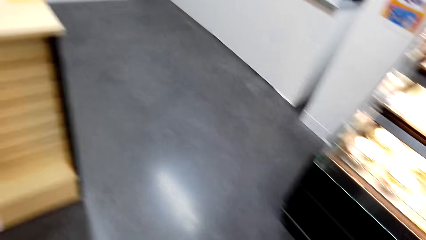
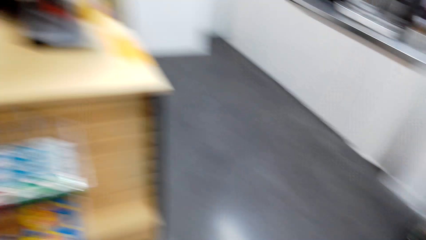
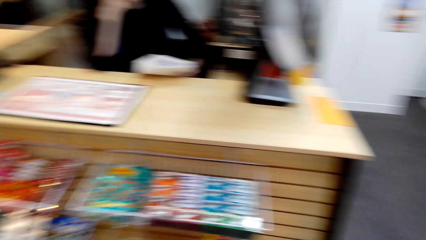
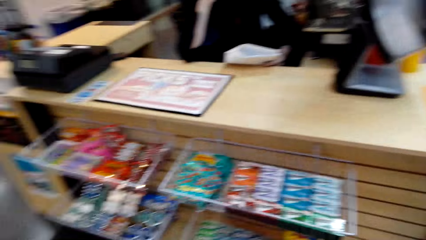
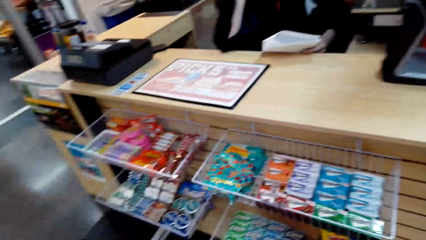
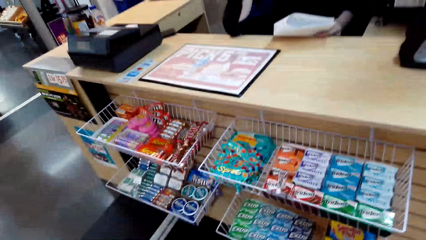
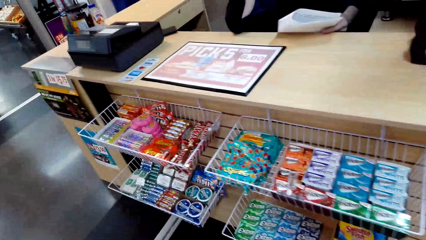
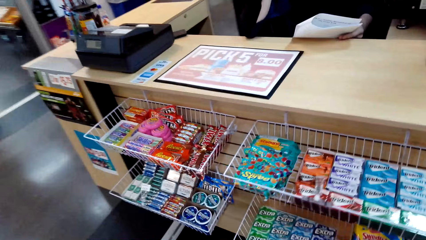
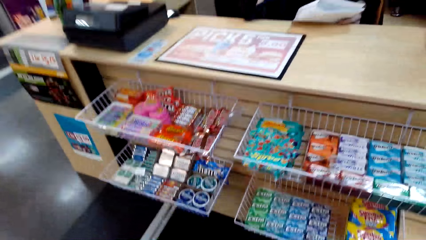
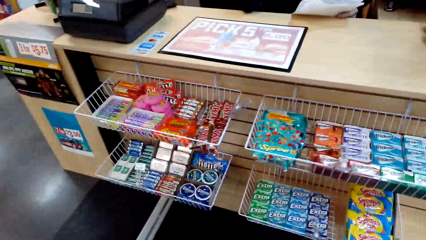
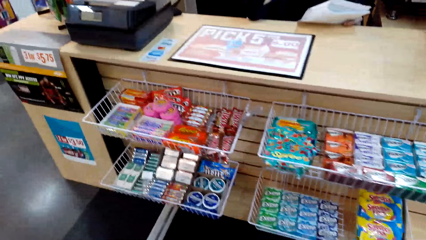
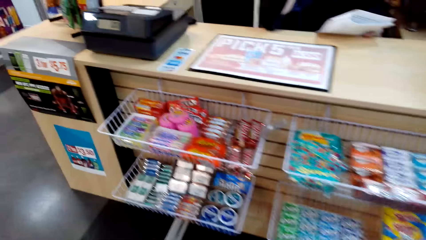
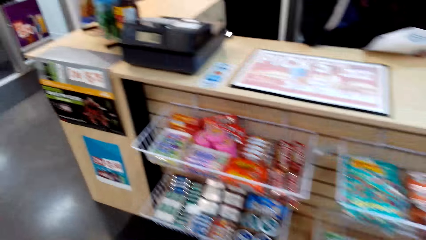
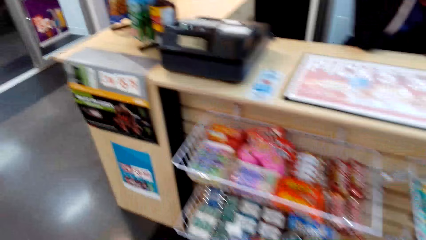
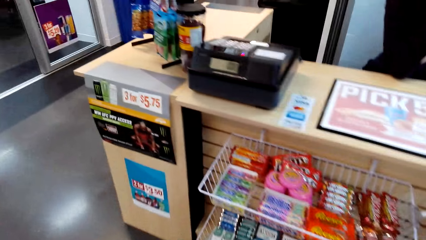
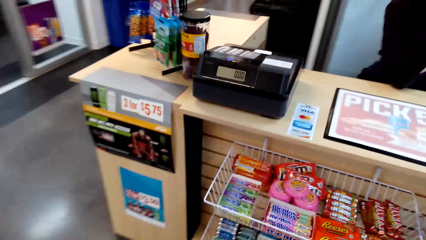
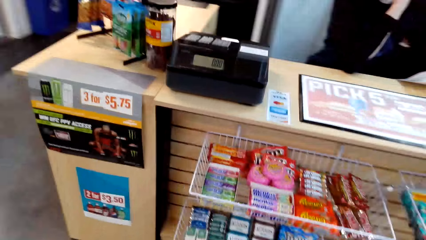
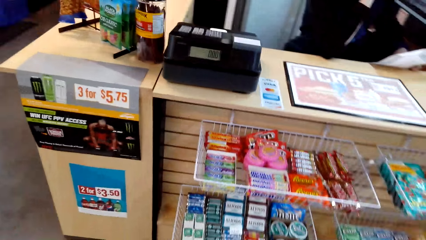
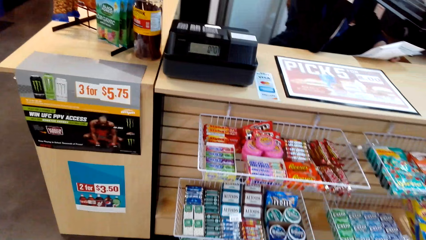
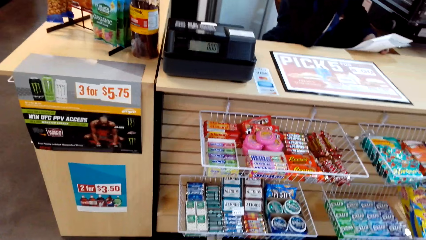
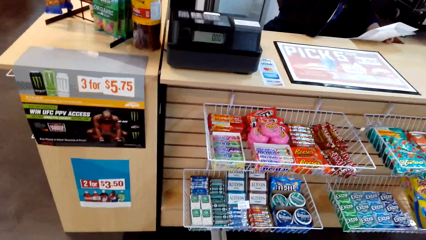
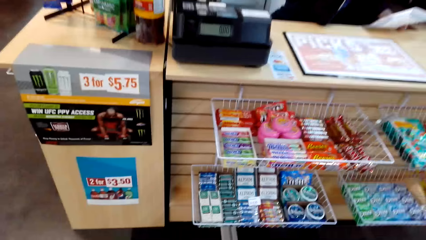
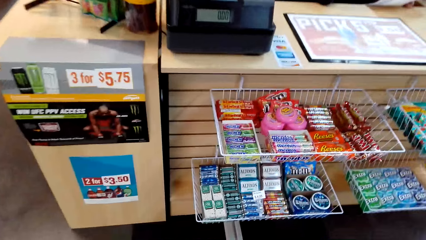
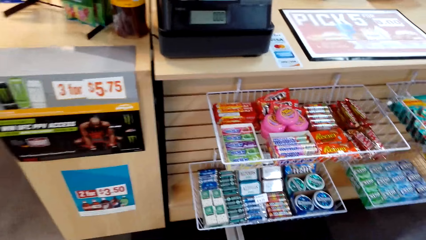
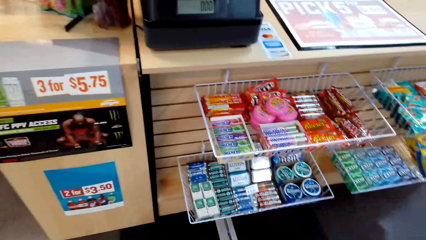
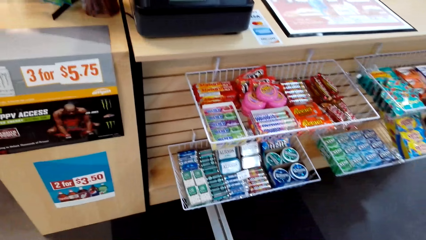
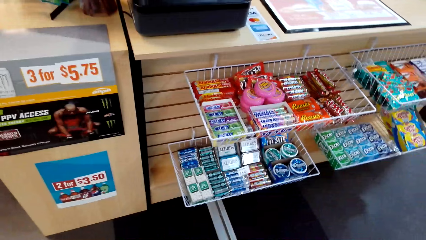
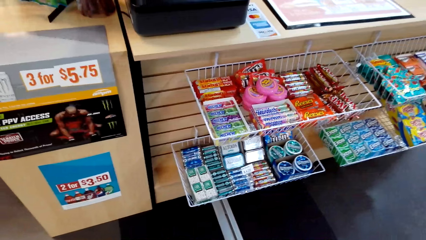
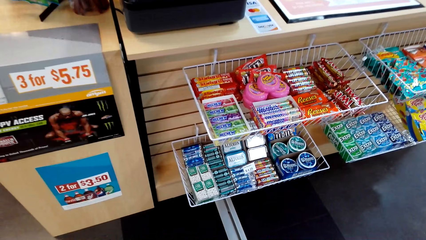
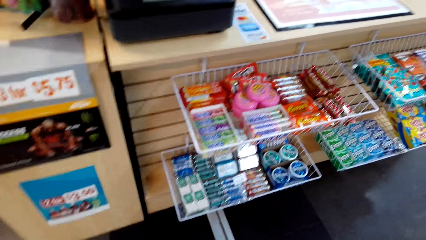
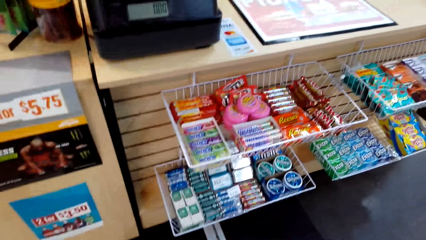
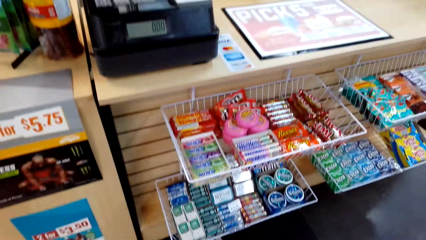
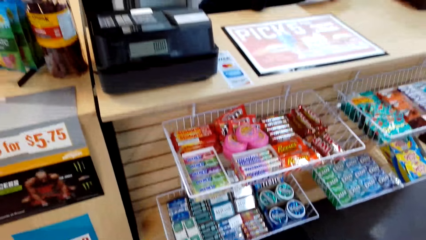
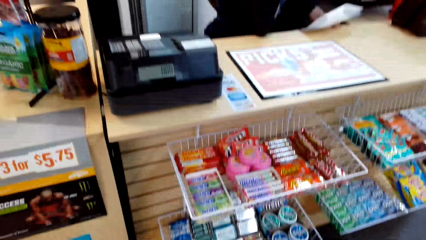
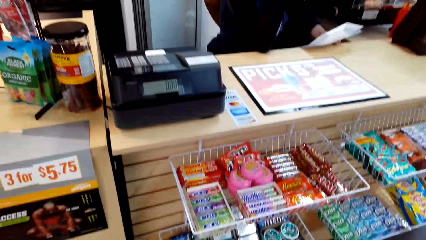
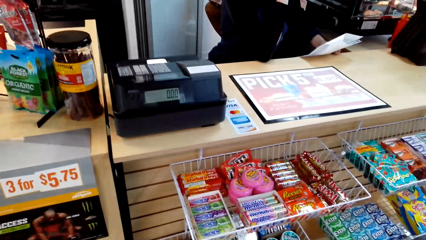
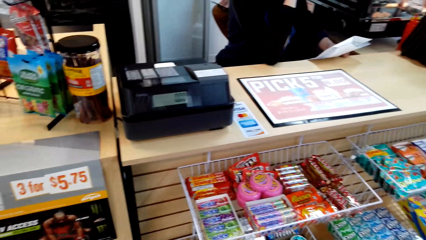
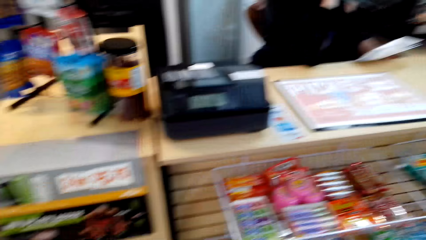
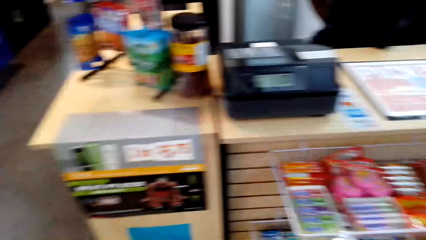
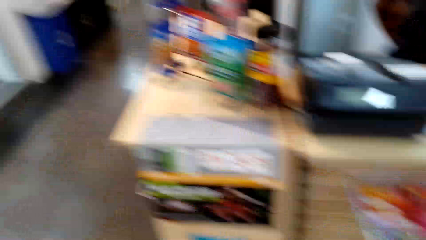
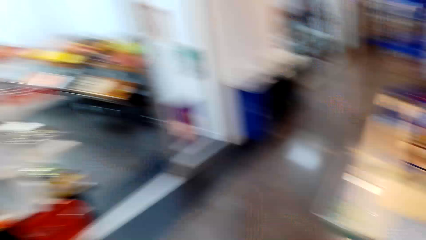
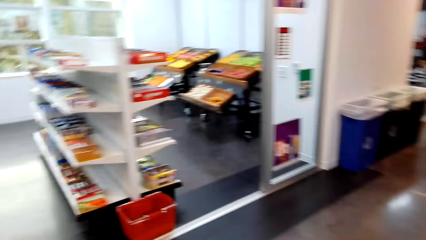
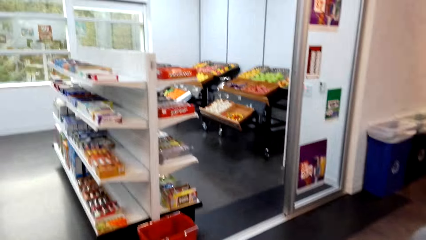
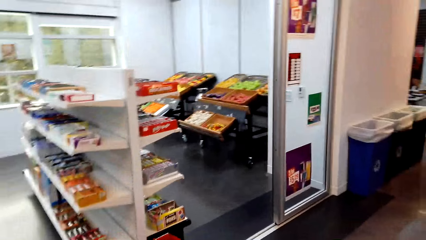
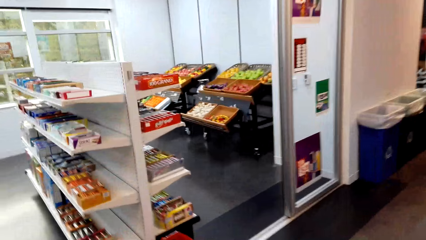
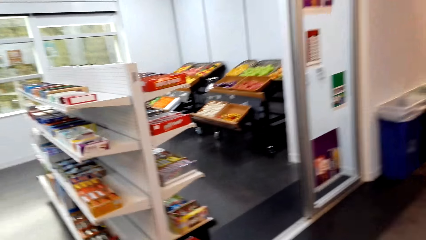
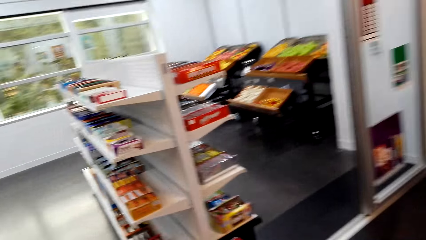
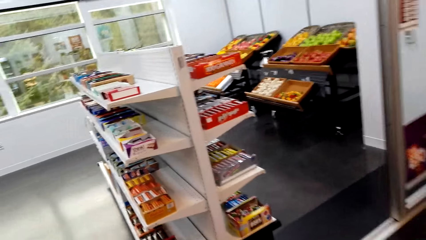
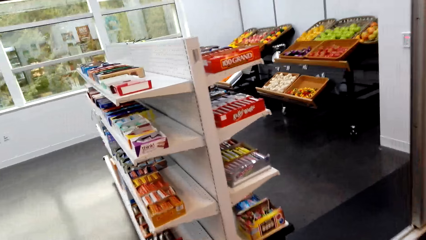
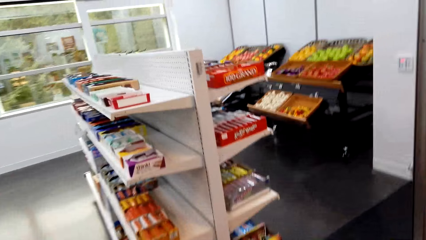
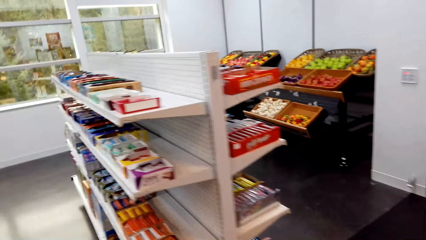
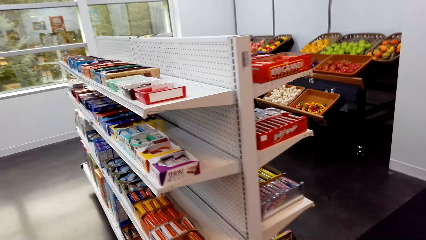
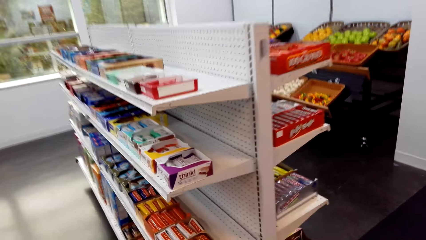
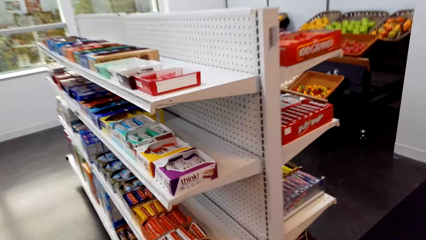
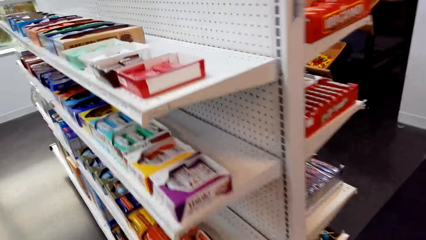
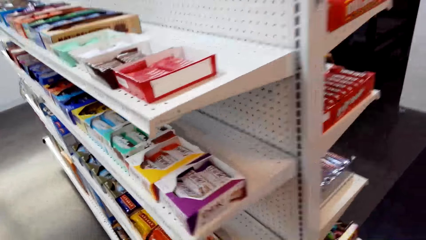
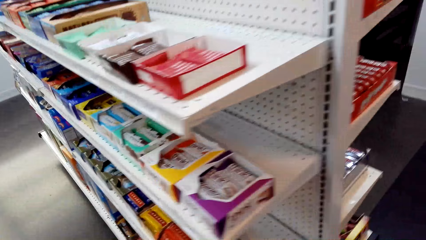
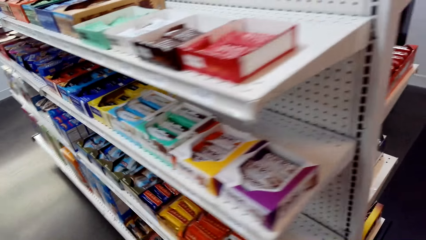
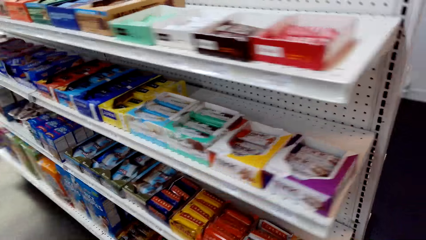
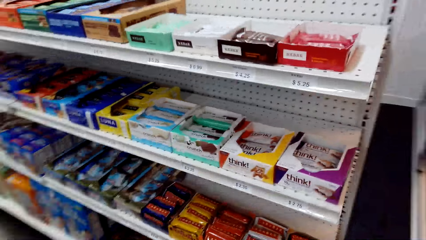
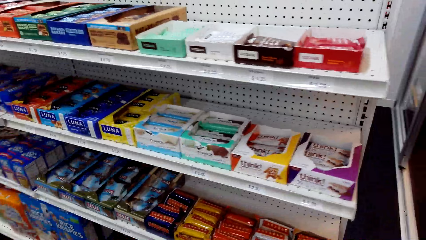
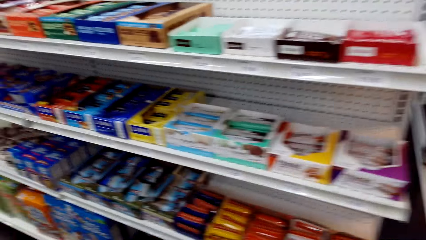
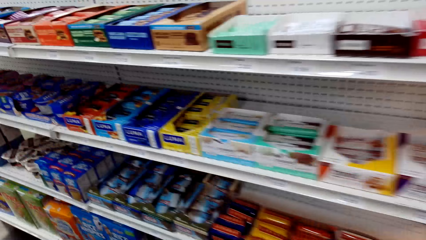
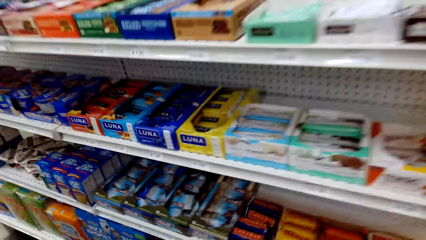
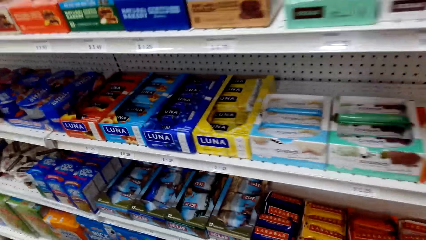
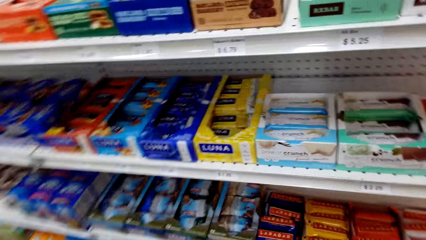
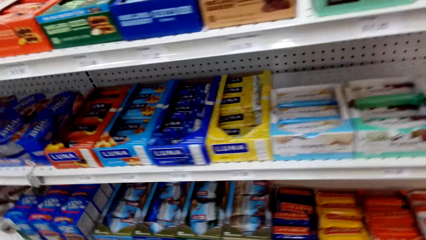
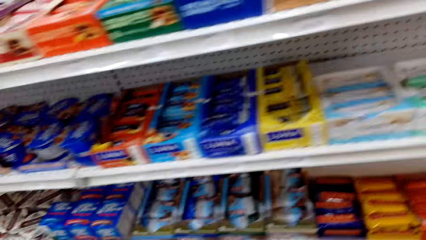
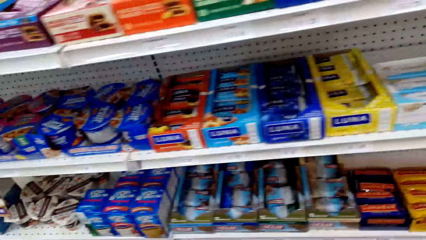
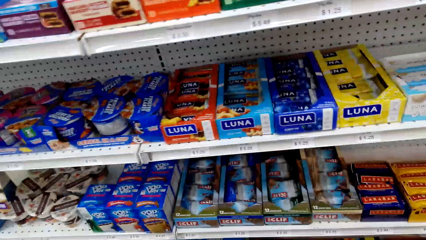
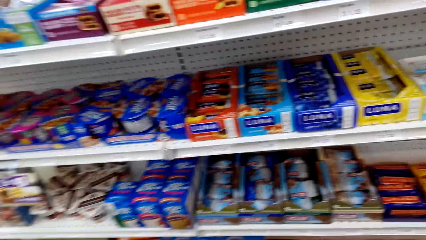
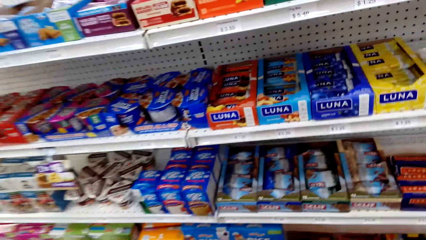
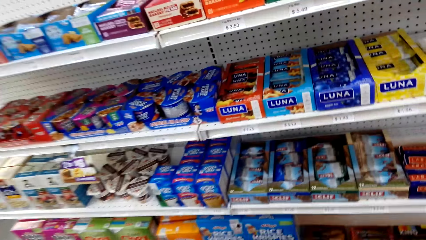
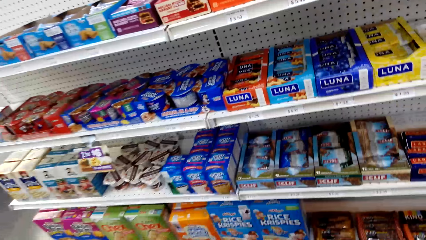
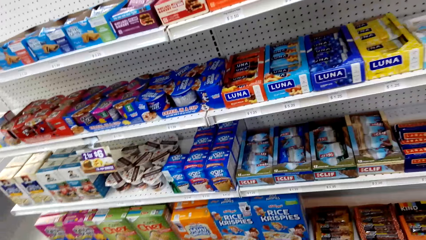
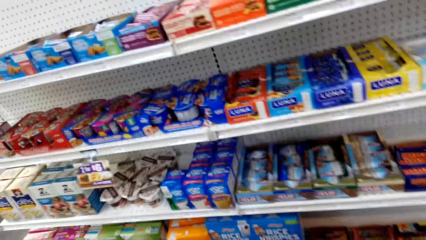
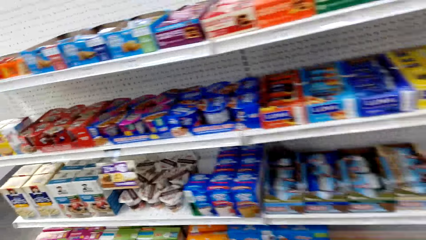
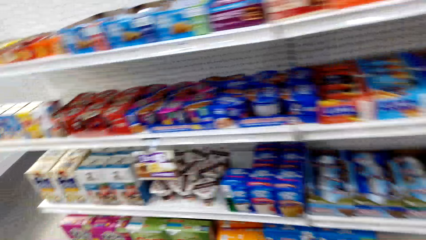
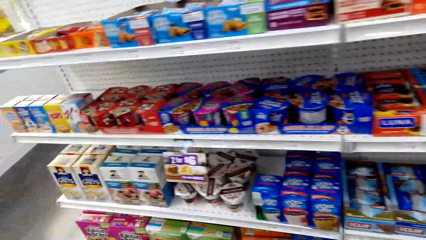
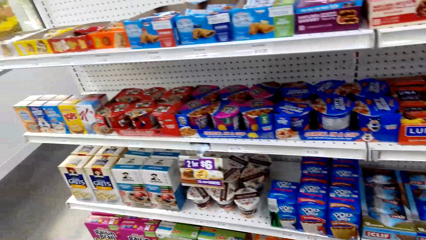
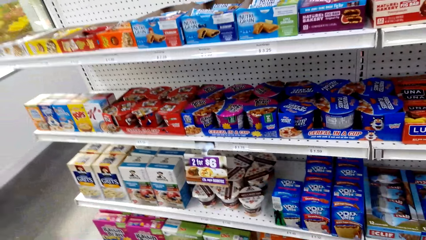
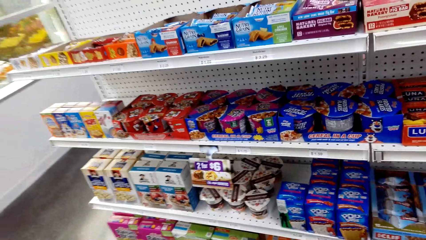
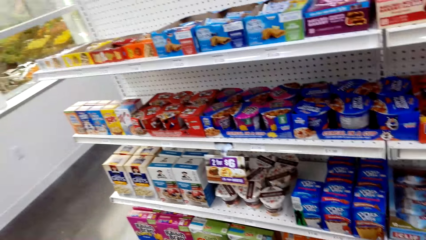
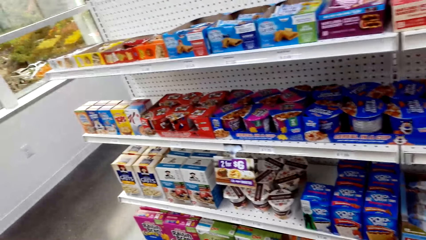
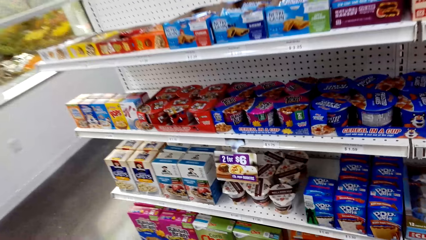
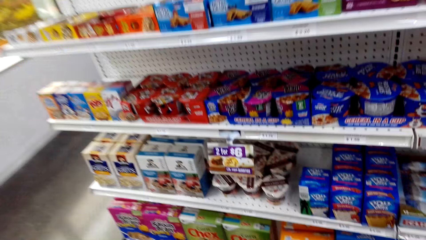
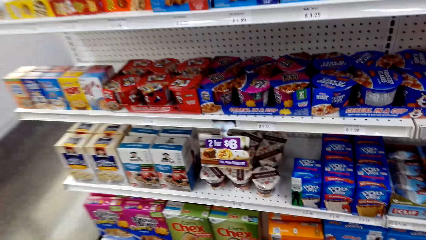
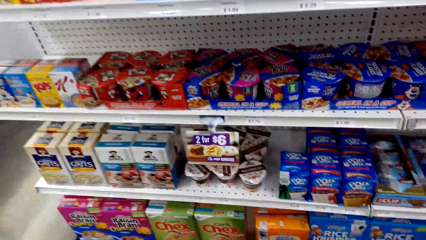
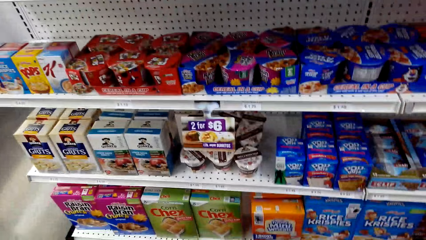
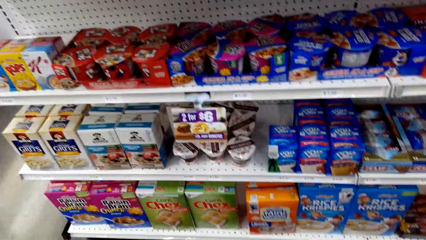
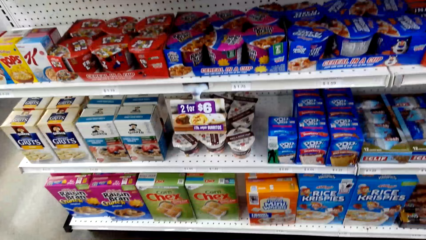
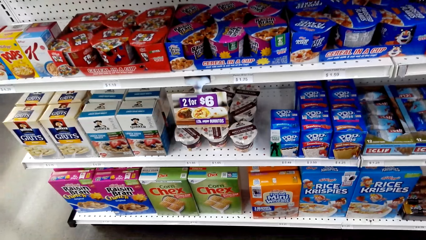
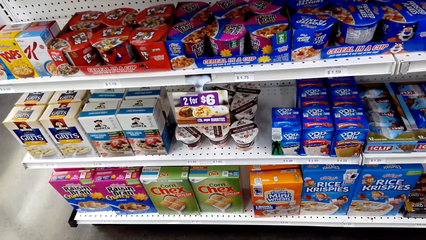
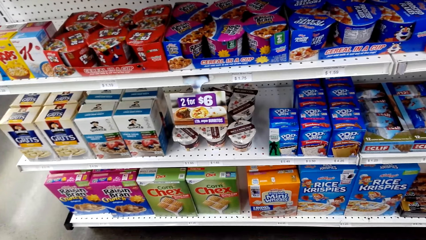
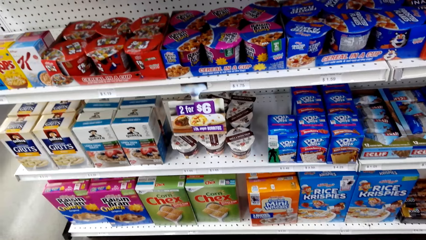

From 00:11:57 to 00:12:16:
The camera wearer moves his head side by side. He moves around the supermarket. He looks at the snacks on the counter. He walks to the snacks shelves.
